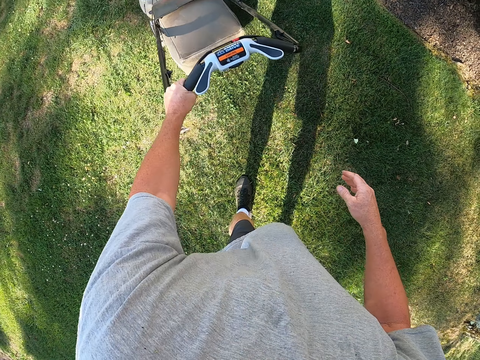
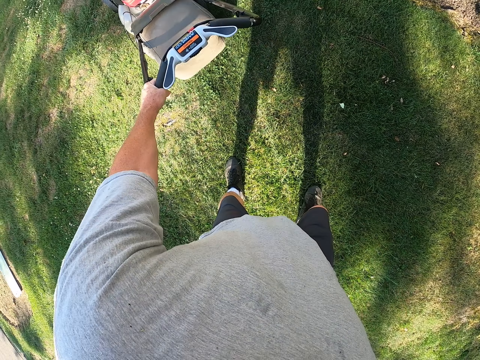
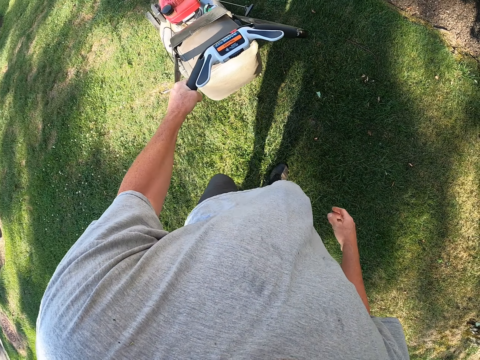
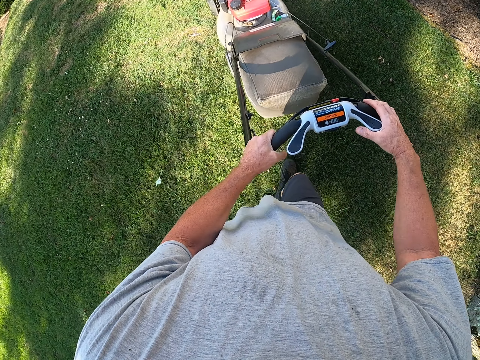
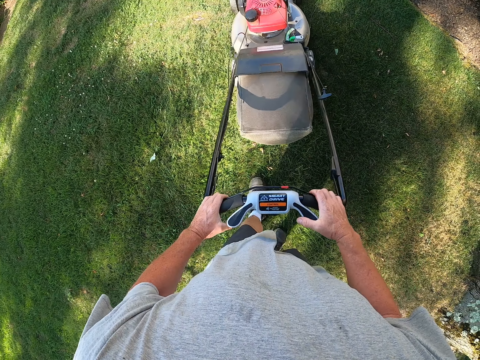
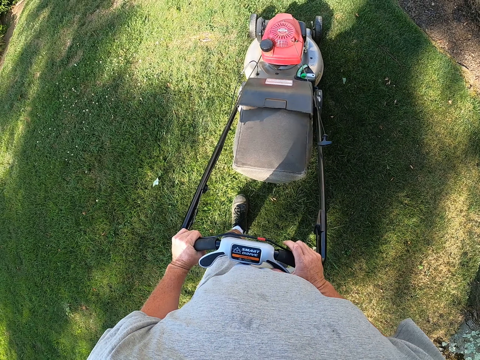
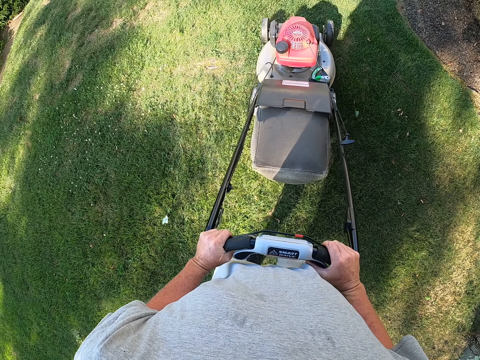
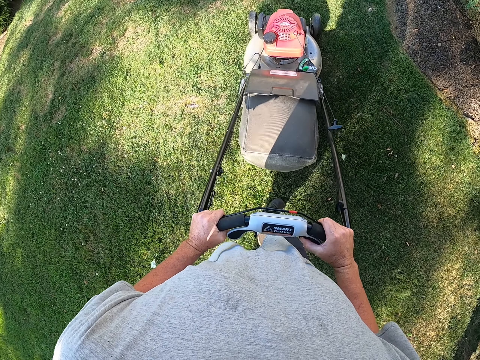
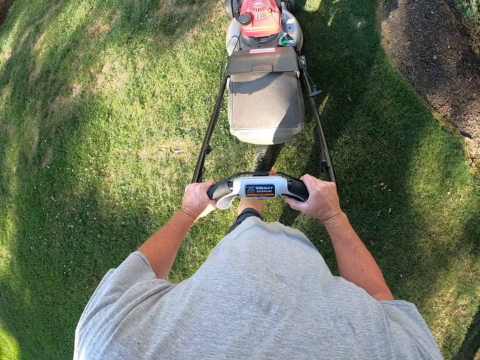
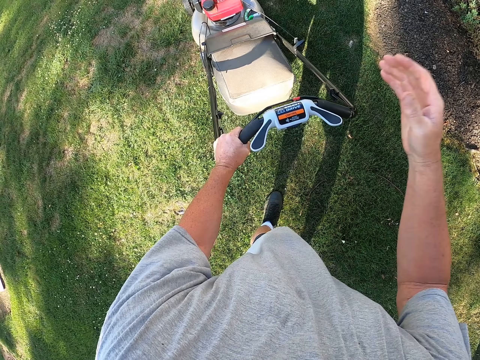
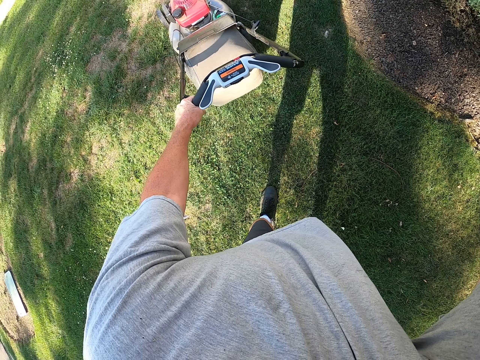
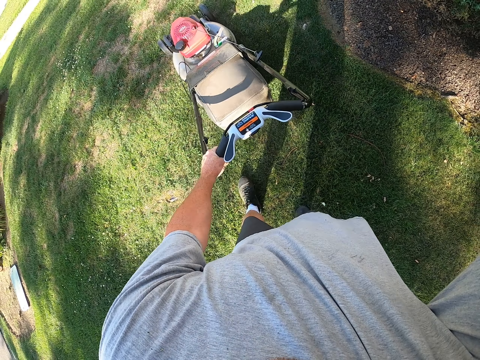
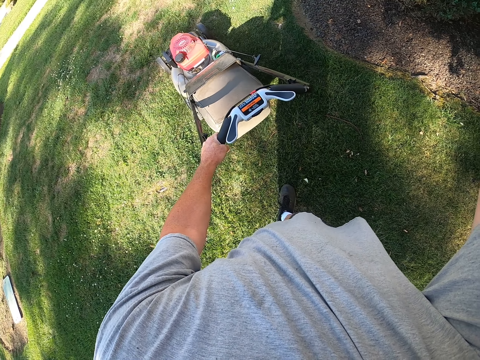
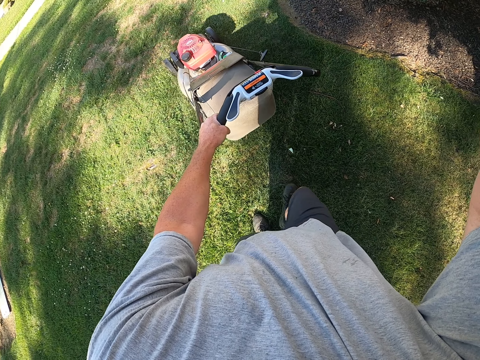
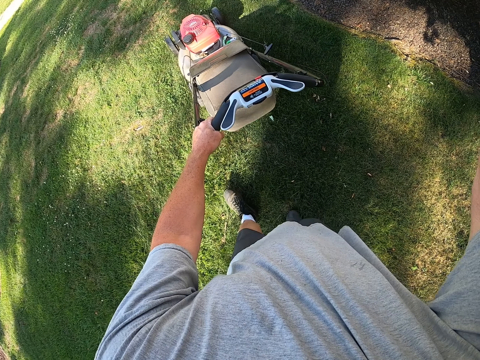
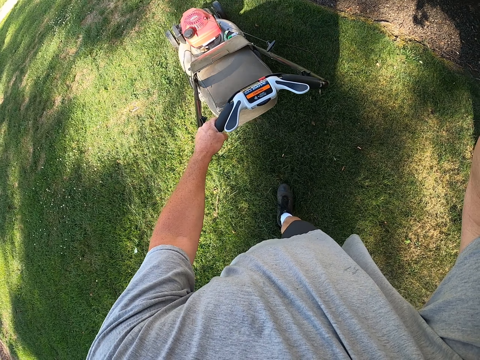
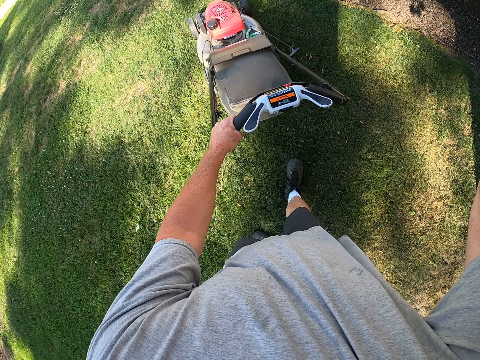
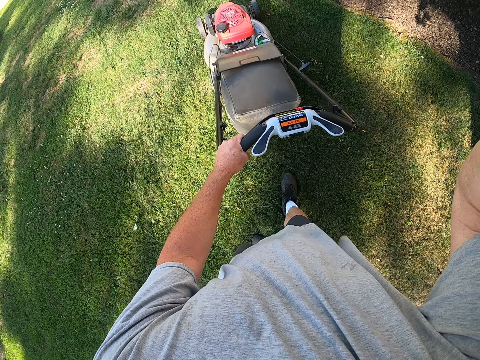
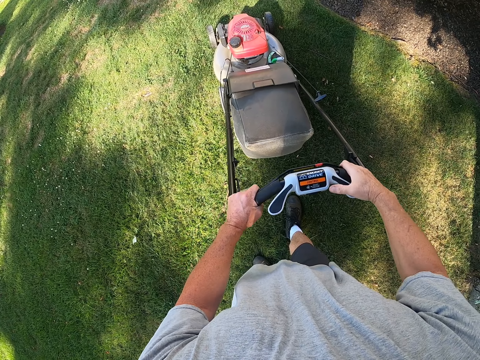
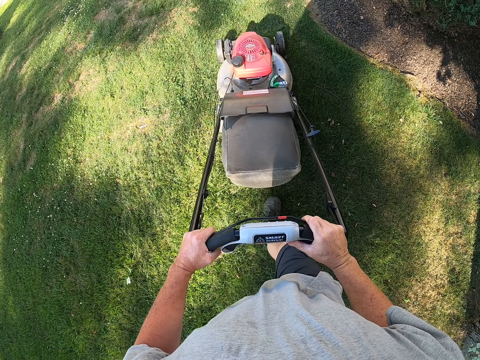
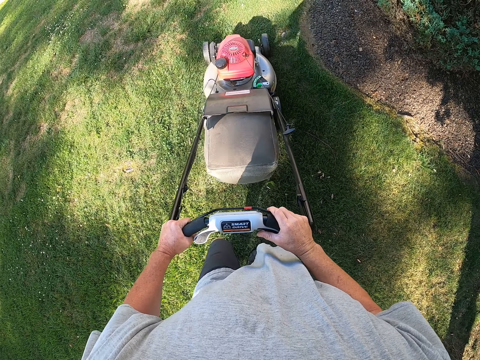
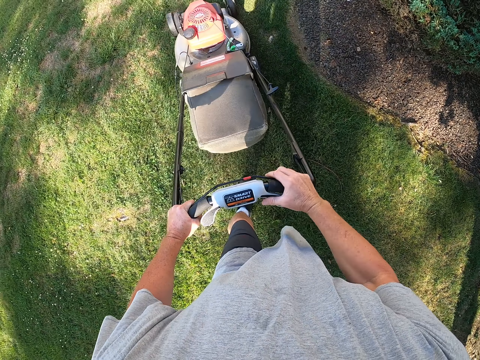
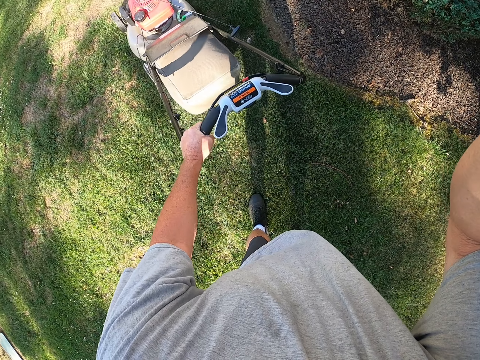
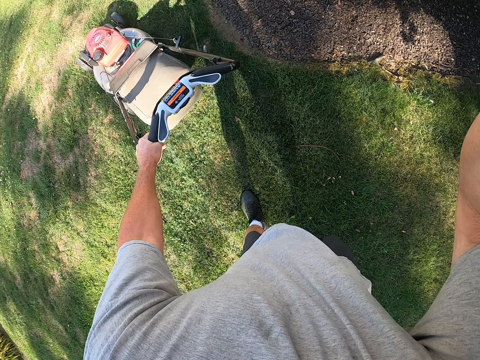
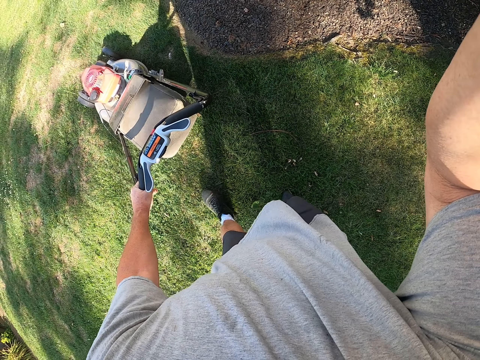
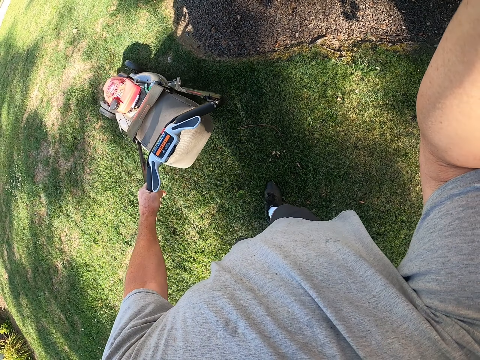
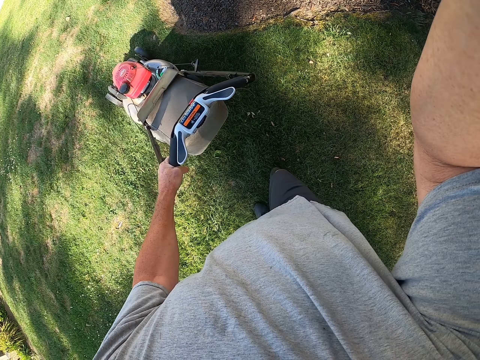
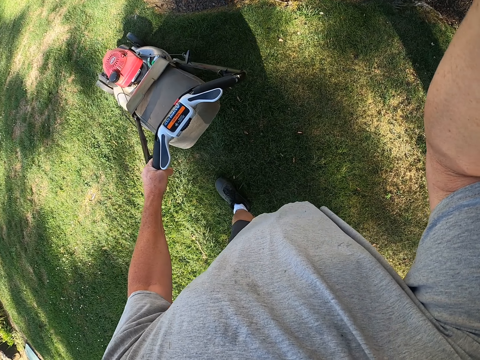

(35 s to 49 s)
The camera wearer cuts the grass with the mower machine. They walk around. They pull back the mower machine. They cut the grass with the mower machine. They lift the hand. They pull back the mower machine. They lift the hand. They cut the grass with the mower machine.

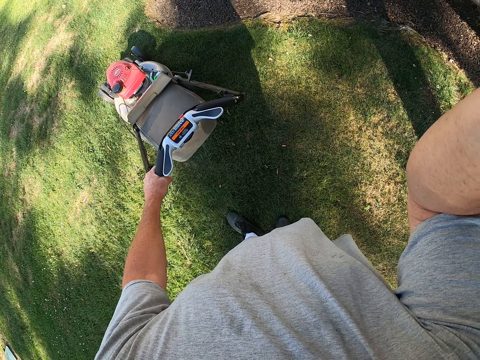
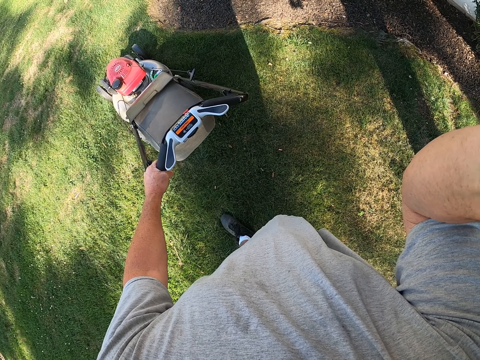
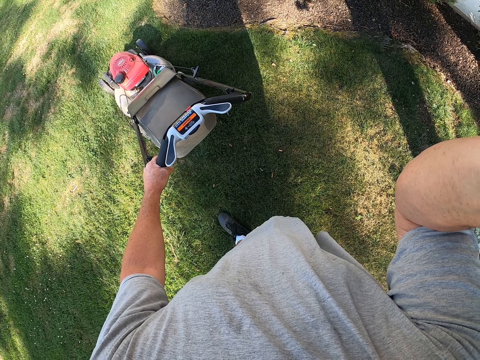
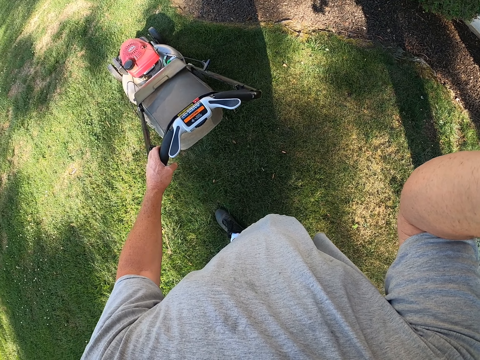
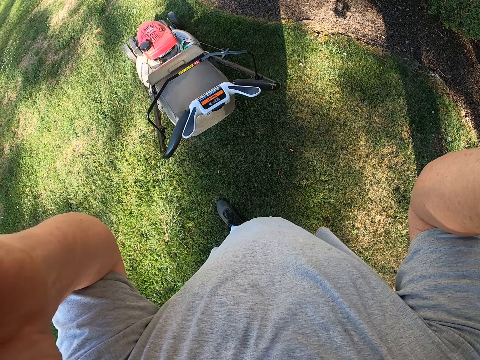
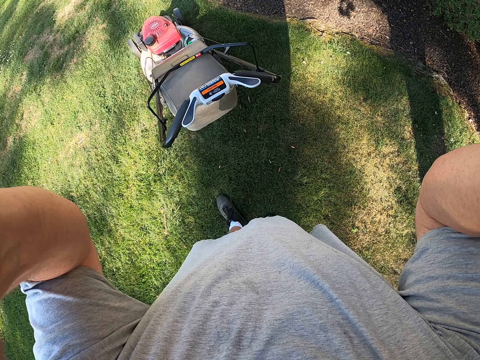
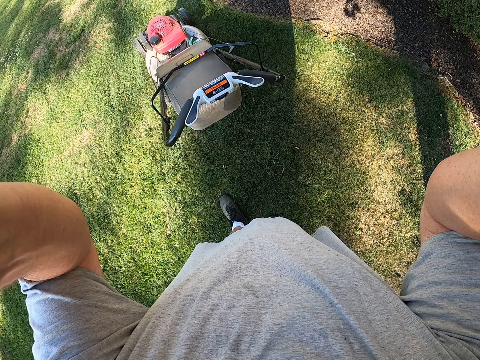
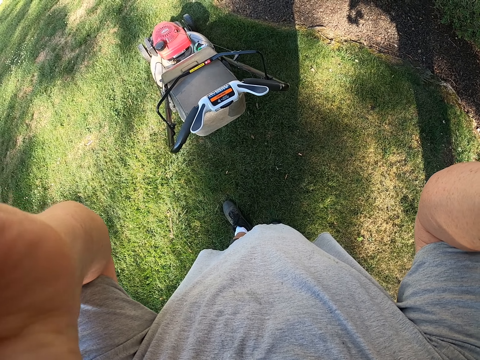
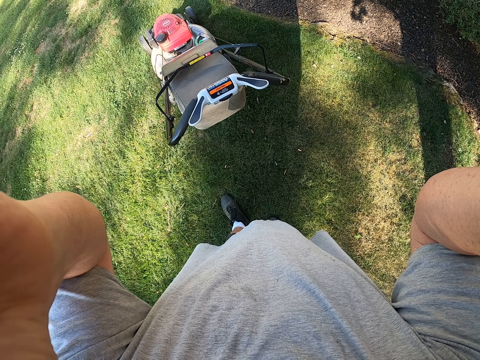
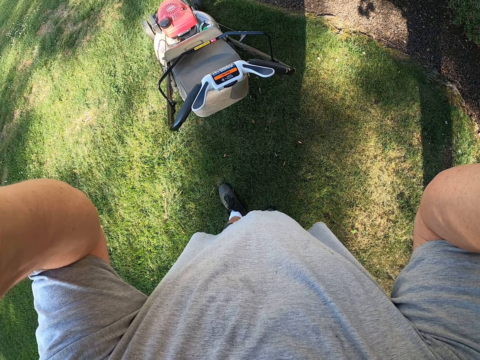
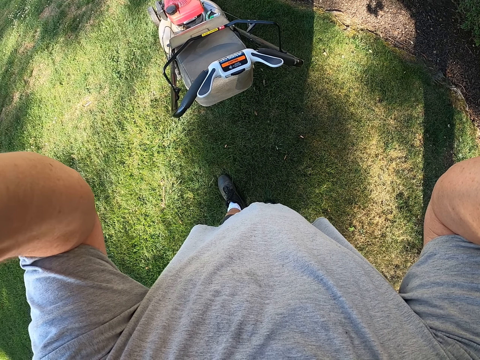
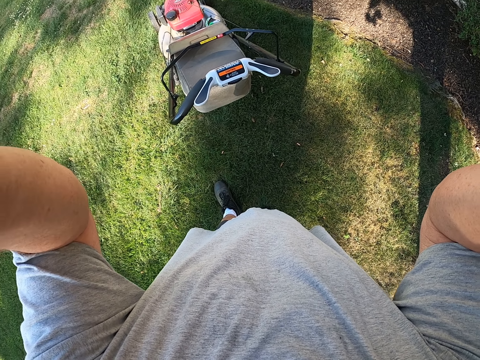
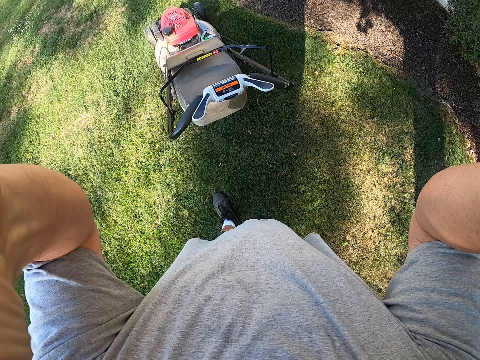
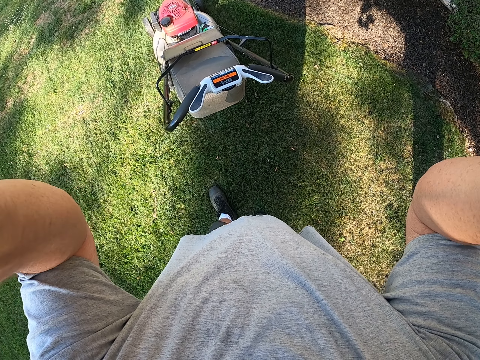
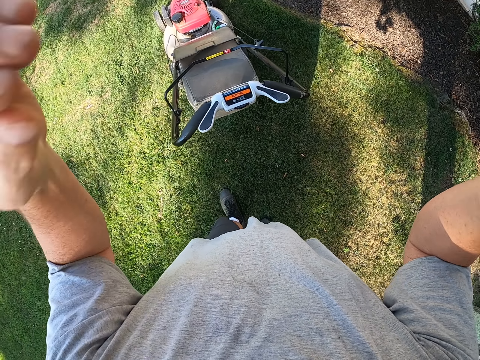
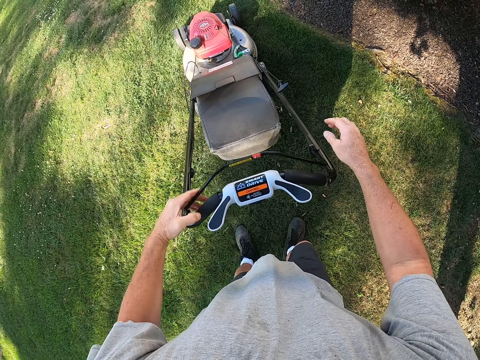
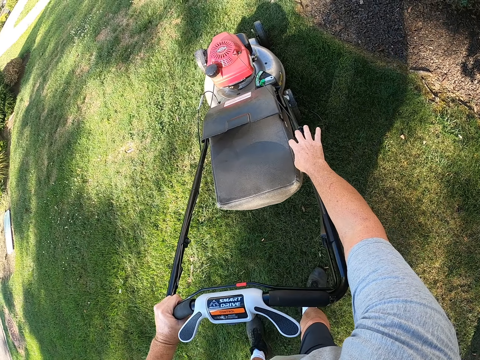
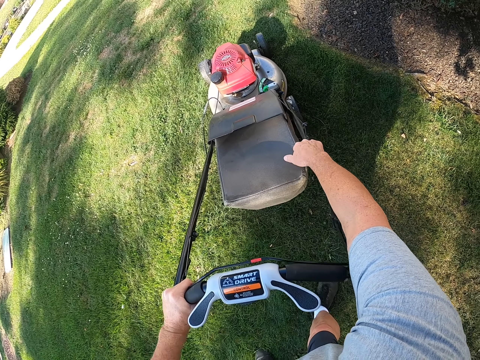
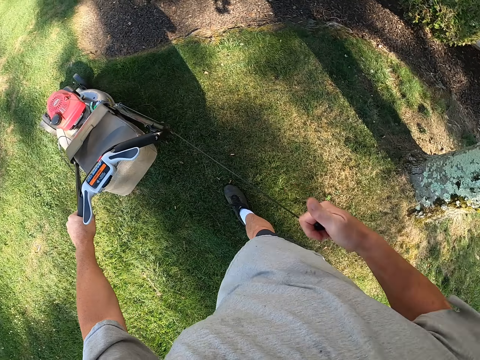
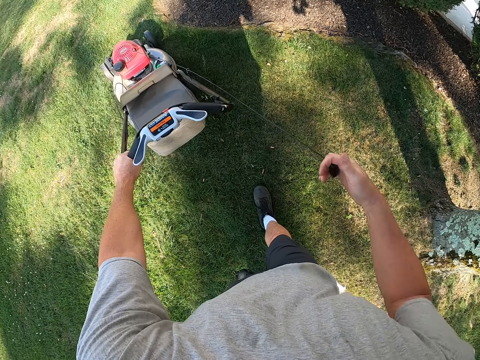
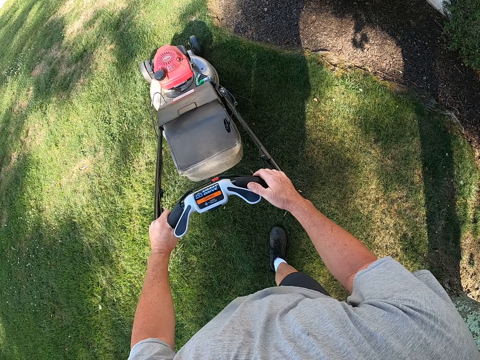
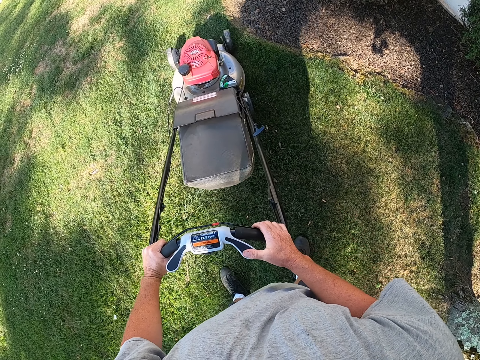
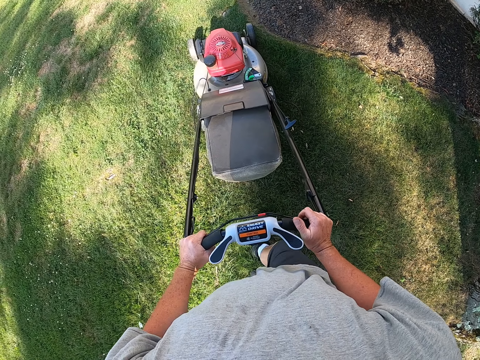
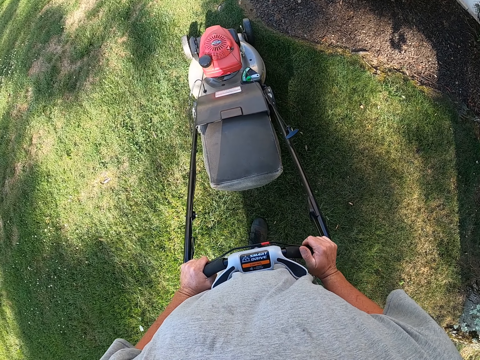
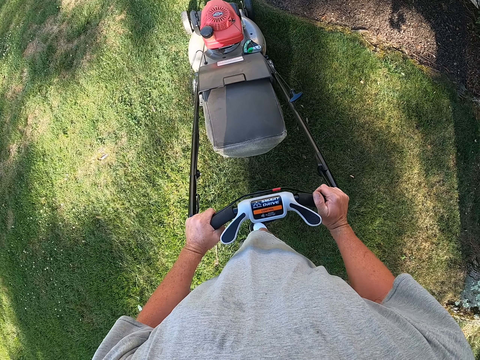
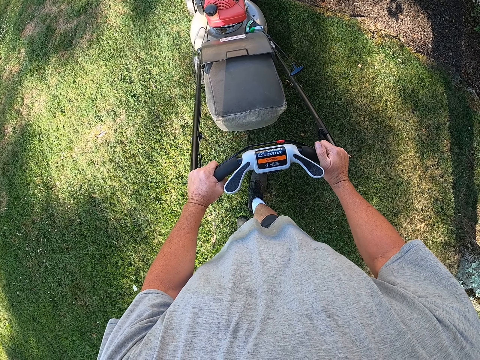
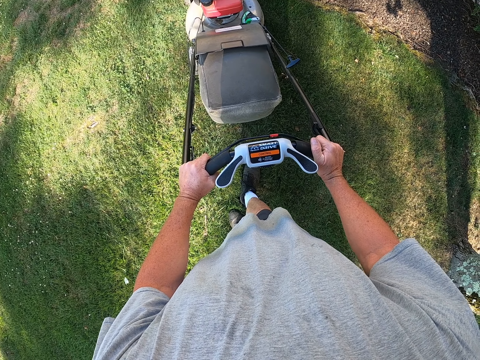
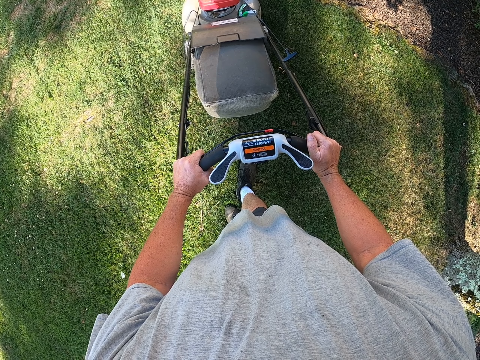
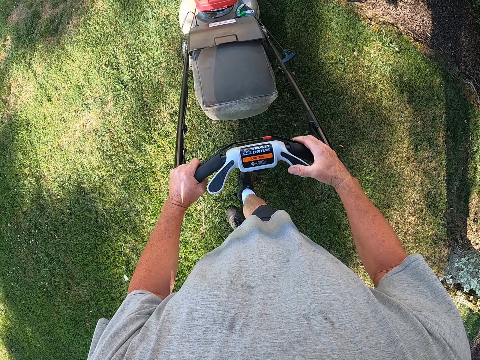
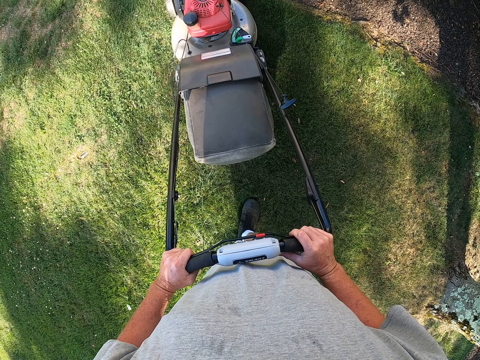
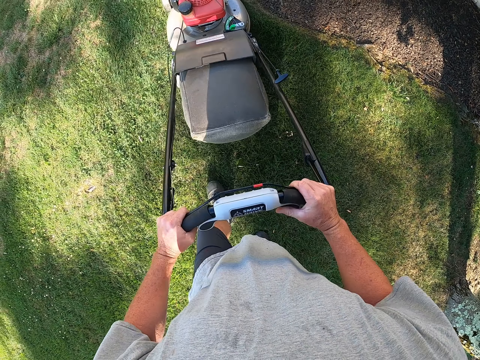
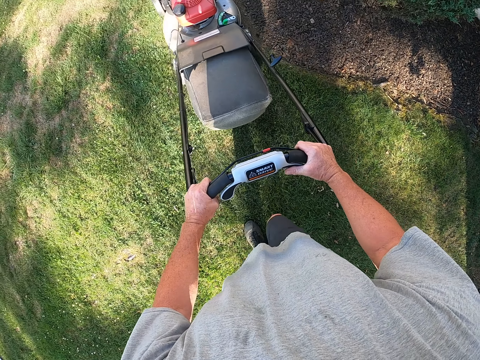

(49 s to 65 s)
The camera wearer pulls back the mower machine. He lifts the hand. He adjusts the camera mounted on his head. He starts the lawn mower. He cuts the grass.
